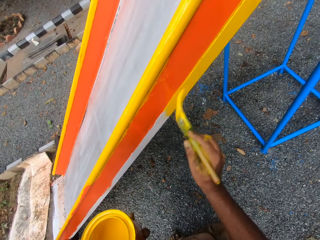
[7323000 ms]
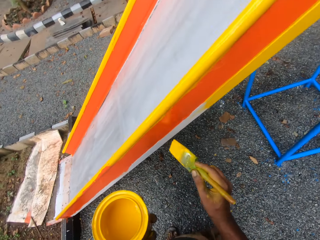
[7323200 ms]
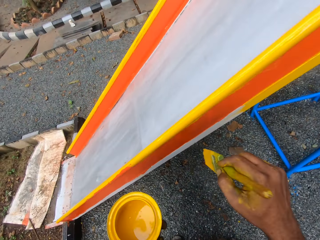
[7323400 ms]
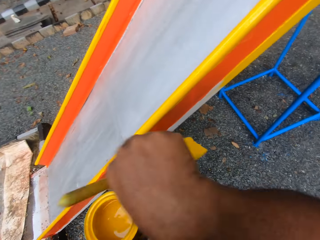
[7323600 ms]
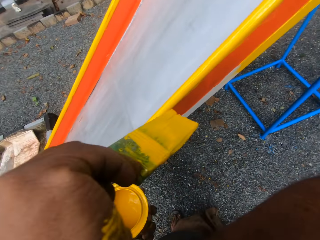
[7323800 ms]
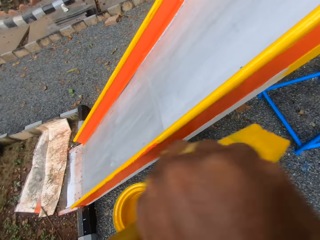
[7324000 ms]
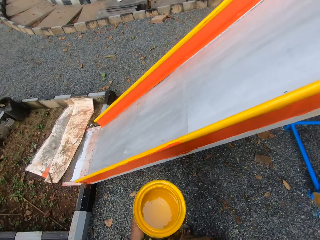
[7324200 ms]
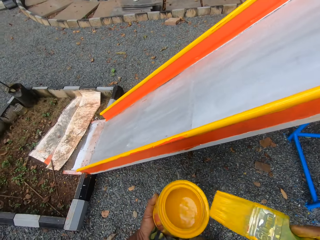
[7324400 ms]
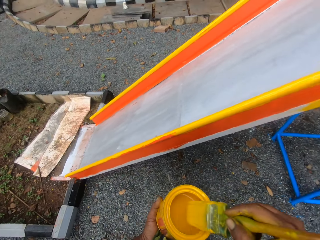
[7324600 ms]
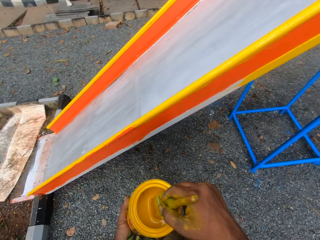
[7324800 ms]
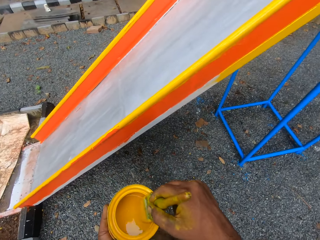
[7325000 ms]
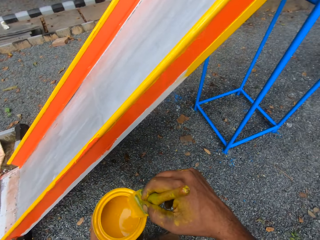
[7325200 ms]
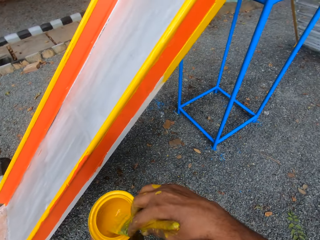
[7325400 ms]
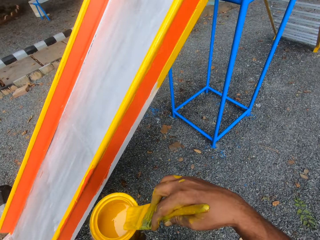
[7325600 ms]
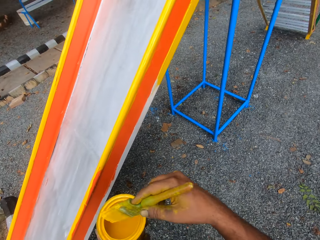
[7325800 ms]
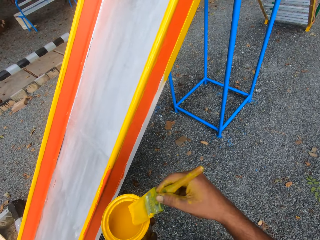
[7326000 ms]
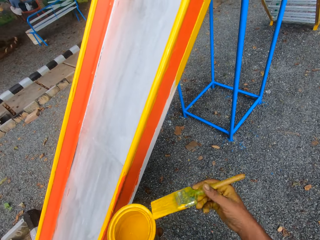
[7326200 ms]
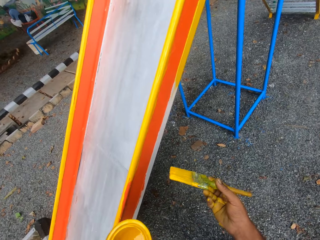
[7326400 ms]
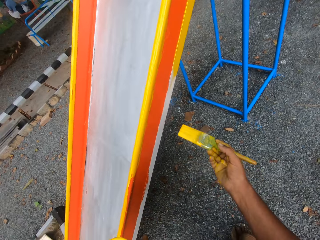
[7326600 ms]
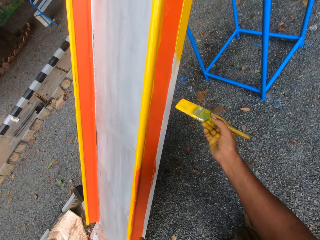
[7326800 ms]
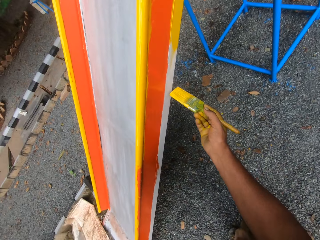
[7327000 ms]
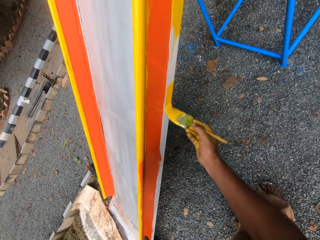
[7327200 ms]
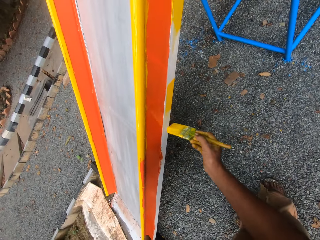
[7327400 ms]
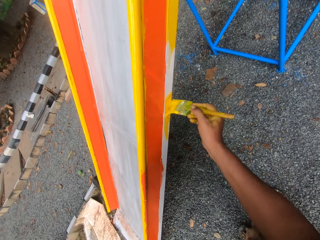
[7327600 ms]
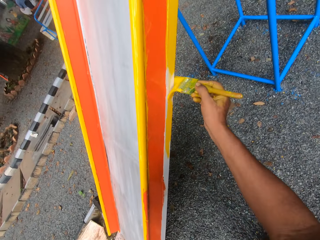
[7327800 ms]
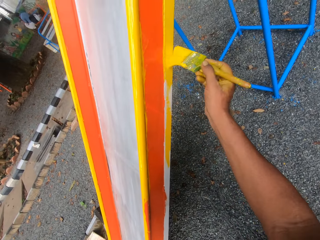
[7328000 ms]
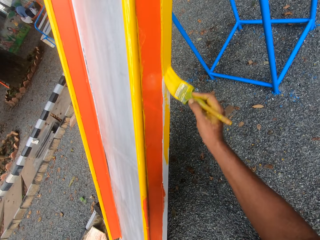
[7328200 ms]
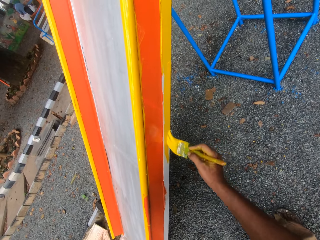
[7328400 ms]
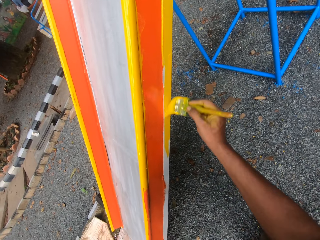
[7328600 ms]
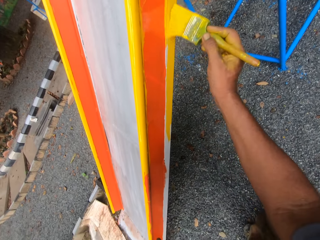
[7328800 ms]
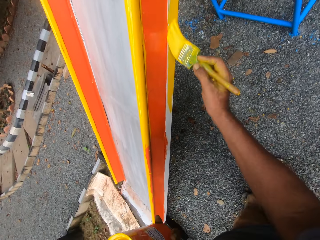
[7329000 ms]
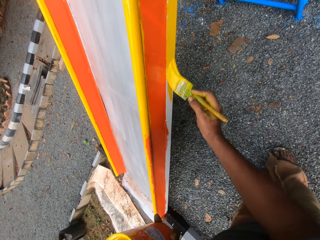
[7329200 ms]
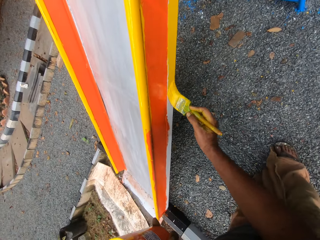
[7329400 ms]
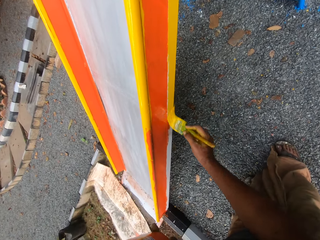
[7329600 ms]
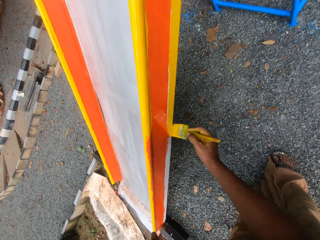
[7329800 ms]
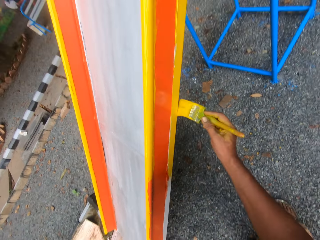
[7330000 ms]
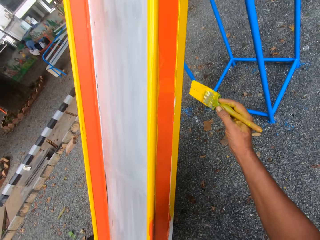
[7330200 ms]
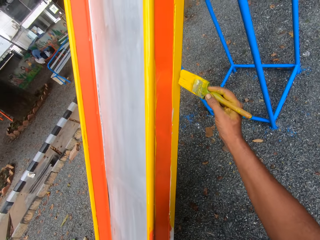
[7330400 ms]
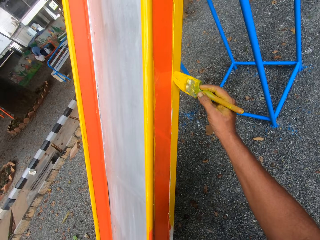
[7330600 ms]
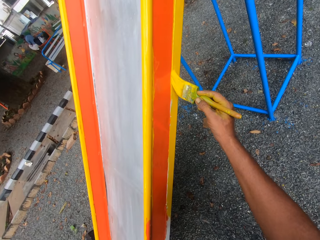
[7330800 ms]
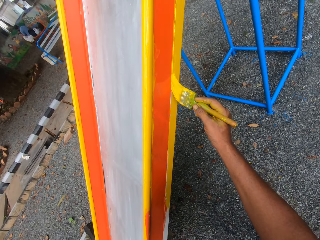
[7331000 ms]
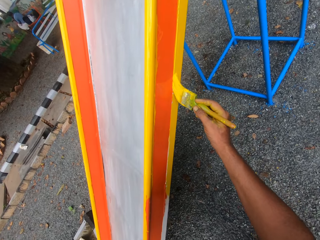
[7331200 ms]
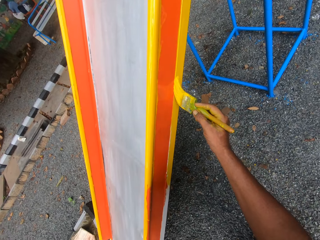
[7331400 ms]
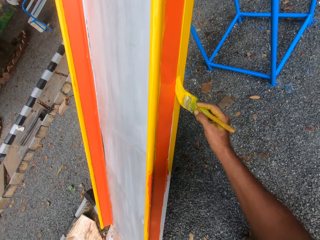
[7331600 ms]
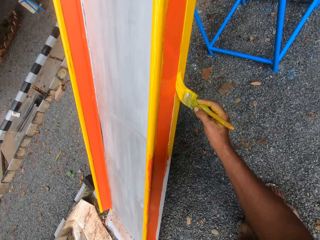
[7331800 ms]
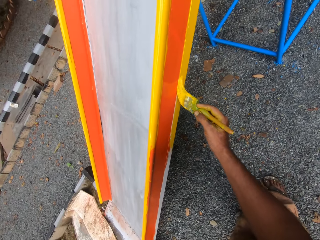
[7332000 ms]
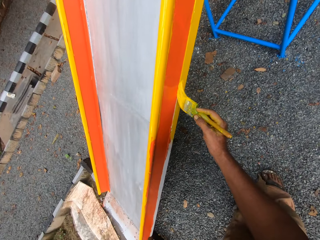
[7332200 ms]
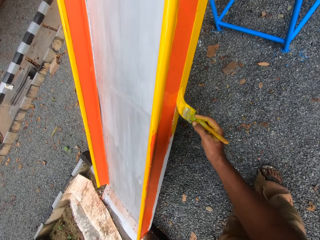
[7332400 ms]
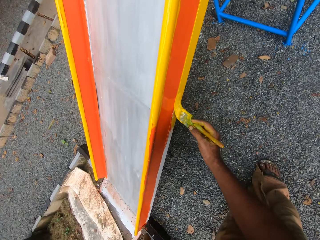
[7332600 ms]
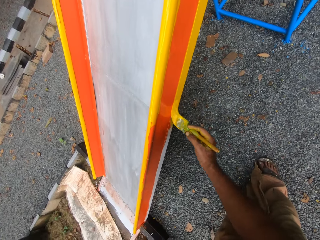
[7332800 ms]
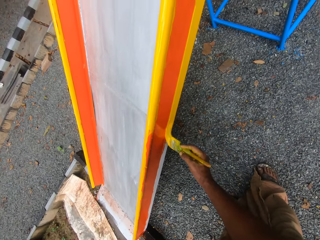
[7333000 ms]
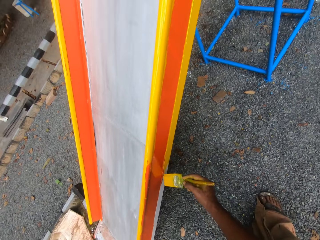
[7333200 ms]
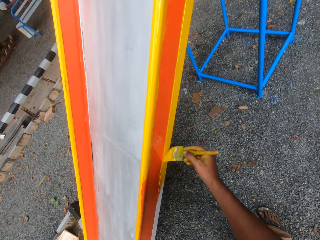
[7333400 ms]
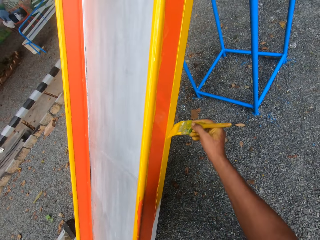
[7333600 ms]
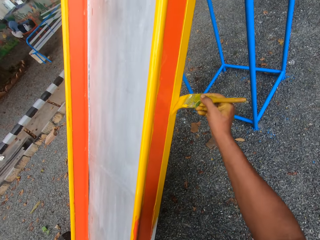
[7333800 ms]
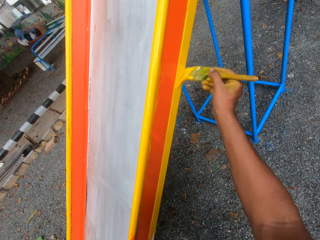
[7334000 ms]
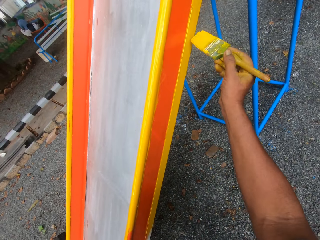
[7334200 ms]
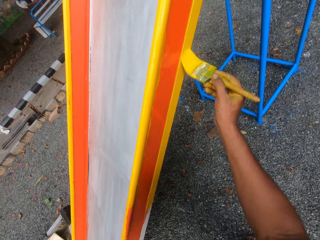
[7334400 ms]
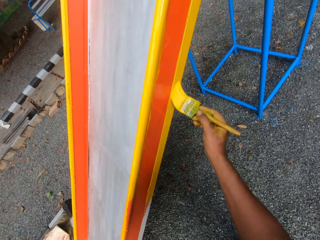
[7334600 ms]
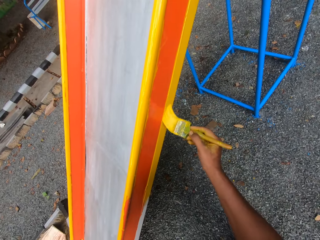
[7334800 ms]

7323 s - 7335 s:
The camera wearer dips the brush into the paint container. They paint the swing with the paint brush.

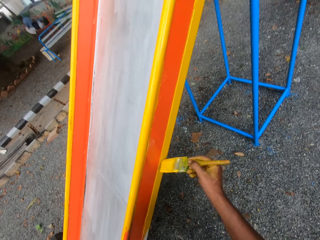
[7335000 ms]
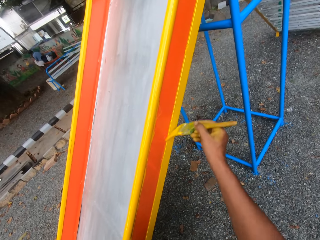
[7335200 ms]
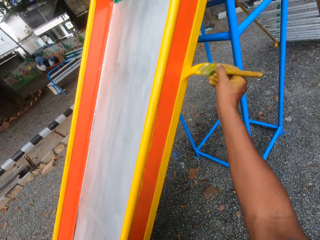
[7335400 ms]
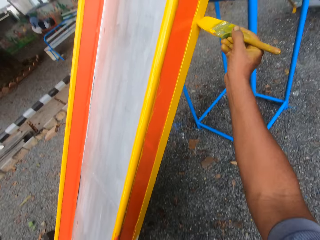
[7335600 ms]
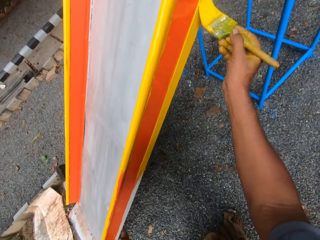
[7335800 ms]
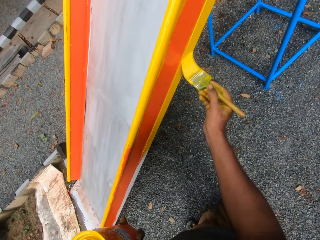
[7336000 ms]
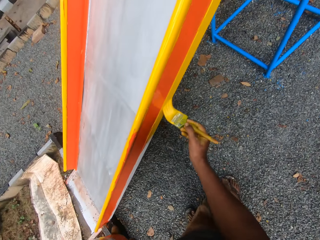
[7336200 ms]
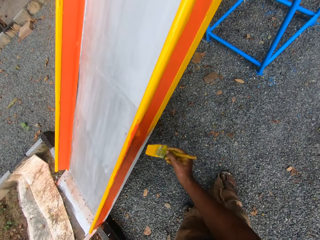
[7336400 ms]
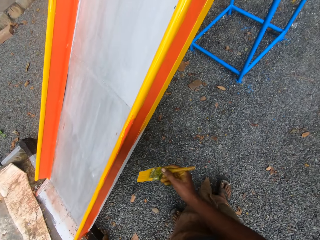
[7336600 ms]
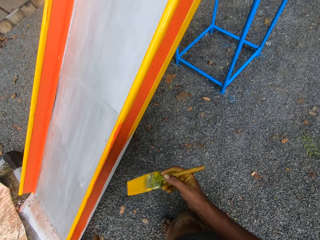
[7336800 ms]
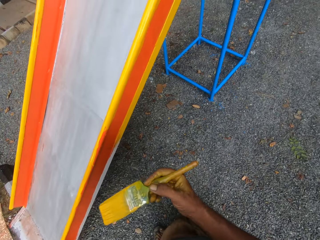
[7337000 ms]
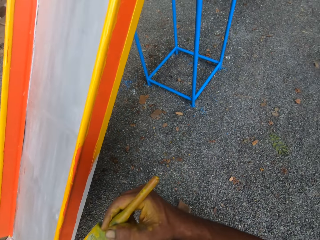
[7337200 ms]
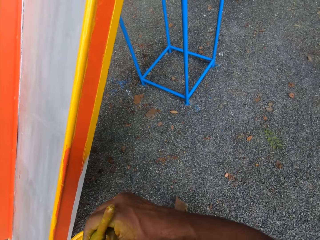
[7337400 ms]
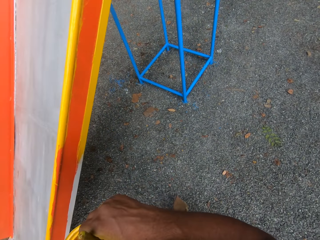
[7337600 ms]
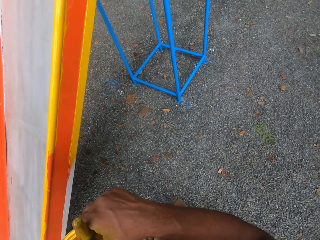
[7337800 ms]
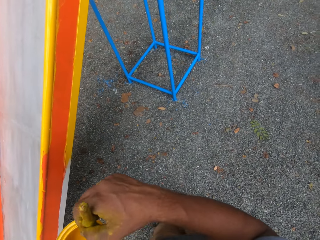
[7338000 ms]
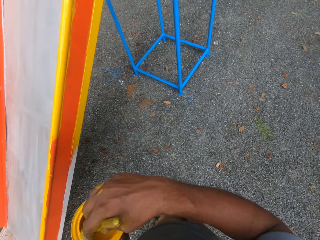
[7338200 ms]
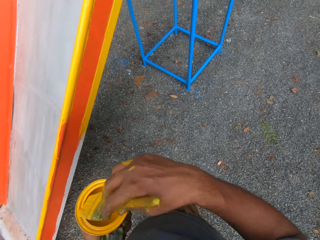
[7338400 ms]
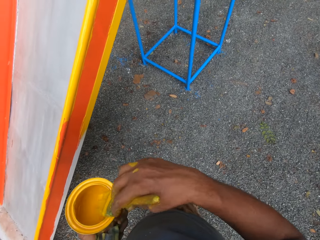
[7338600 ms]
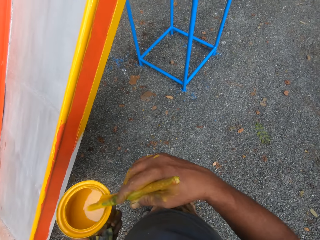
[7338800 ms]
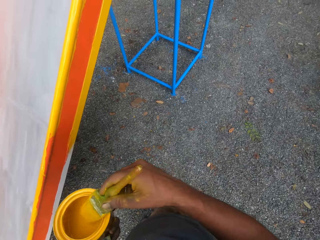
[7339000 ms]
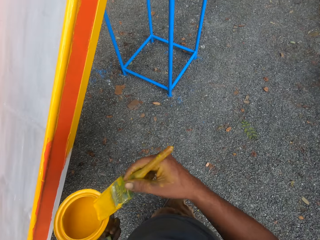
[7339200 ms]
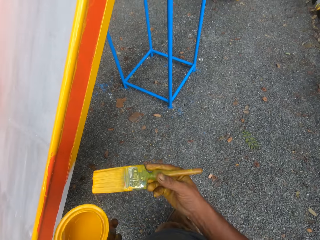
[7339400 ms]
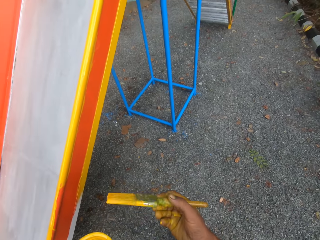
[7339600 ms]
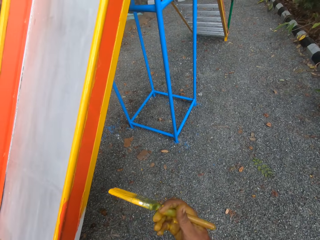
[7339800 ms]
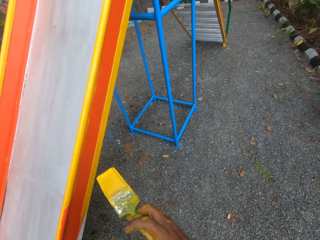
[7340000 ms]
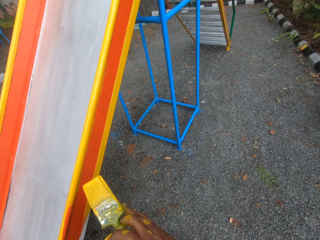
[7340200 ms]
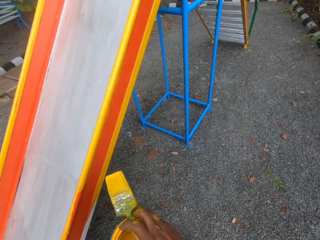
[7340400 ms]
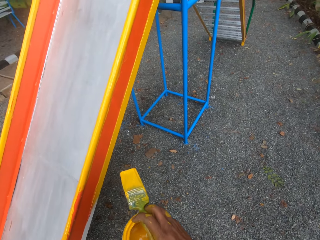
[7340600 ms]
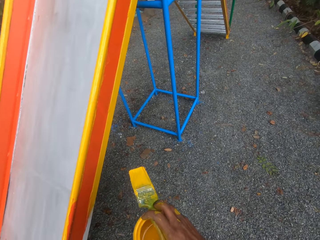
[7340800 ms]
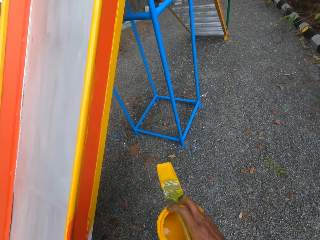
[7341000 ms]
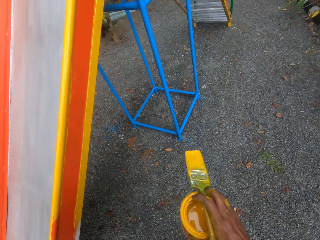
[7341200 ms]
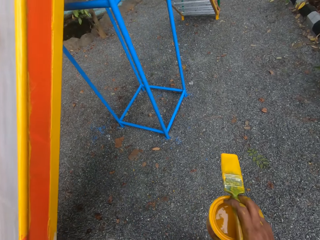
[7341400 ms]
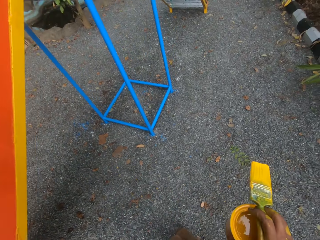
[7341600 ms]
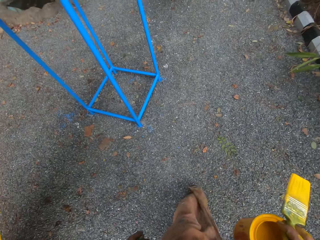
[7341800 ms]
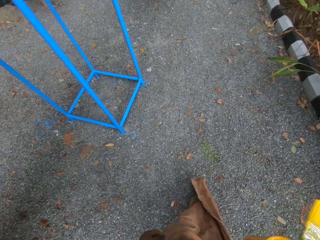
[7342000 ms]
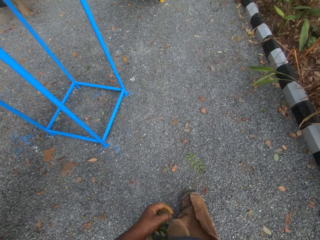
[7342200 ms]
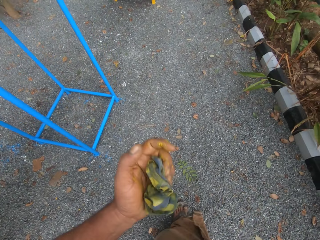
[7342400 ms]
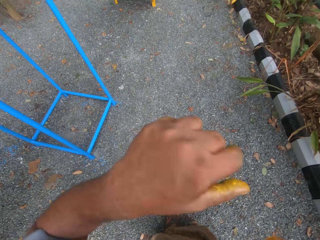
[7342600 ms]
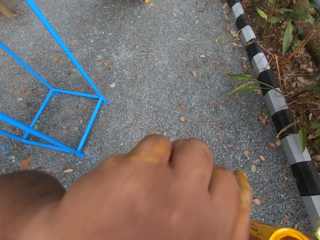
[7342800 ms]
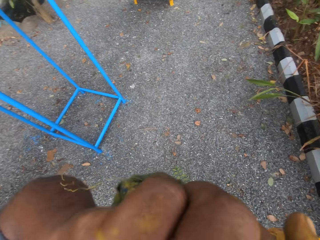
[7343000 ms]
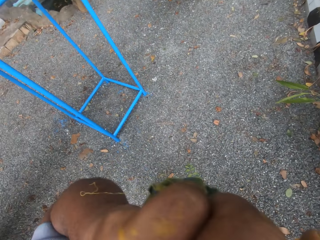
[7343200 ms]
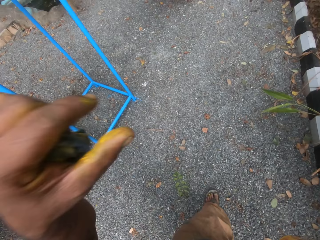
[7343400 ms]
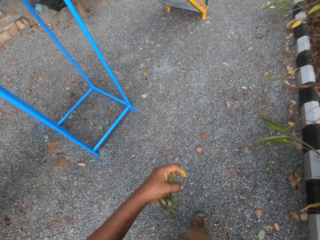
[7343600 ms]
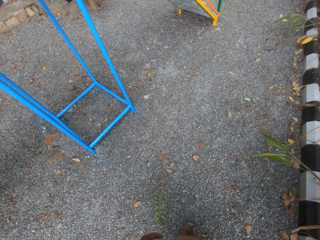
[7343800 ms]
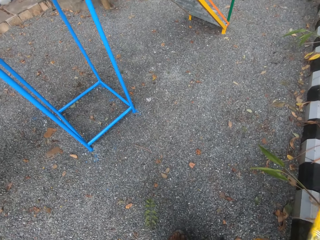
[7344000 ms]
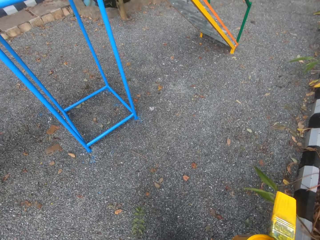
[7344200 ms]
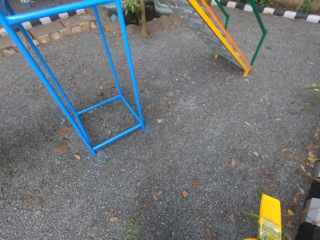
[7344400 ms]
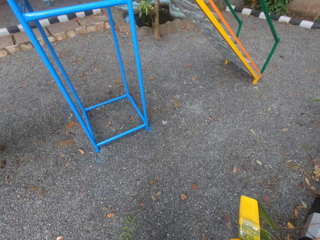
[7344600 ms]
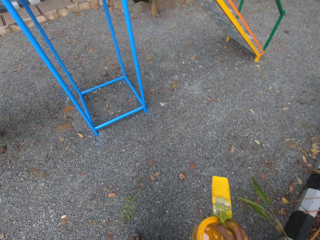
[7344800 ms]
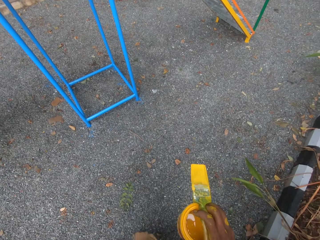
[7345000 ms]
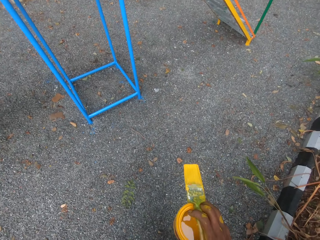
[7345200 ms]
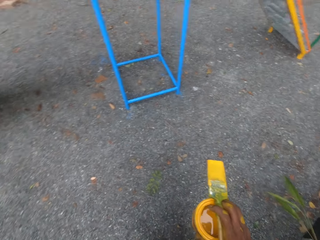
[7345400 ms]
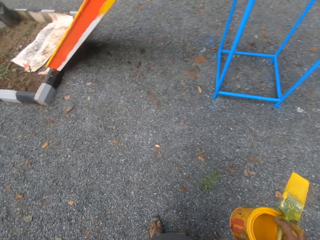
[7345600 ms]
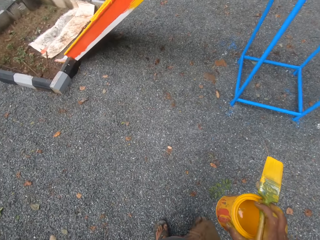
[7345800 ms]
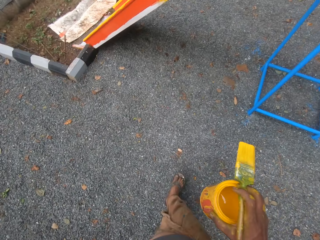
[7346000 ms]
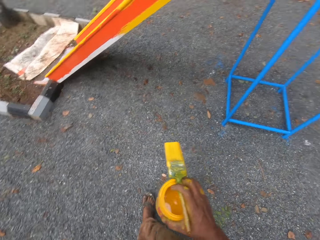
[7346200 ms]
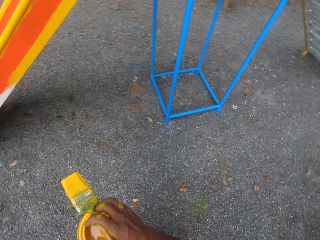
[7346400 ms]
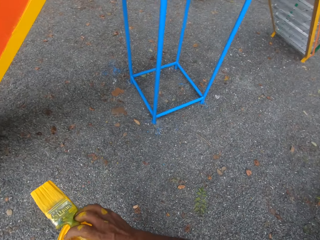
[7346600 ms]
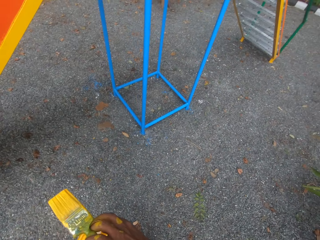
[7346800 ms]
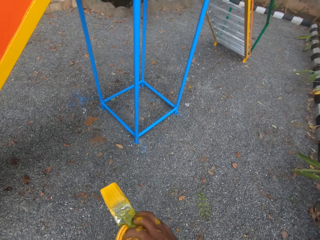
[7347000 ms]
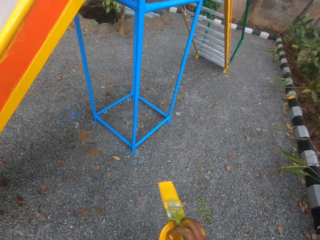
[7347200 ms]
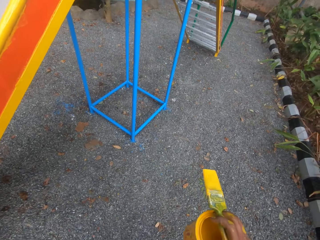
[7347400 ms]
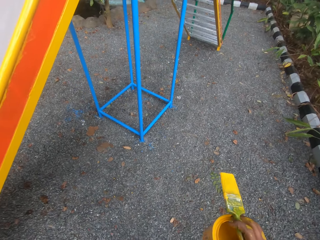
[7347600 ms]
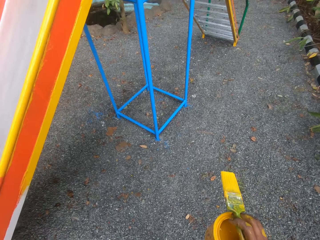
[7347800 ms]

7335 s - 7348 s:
The camera wearer dips the brush into the paint container. He wipes his face with his hand. He walks around.
